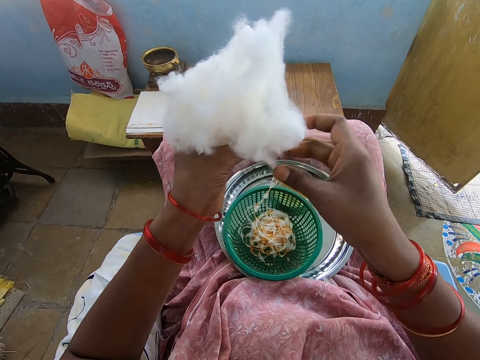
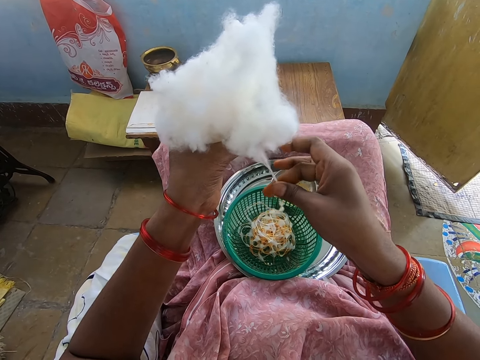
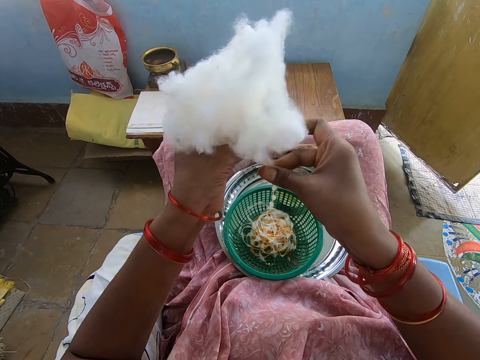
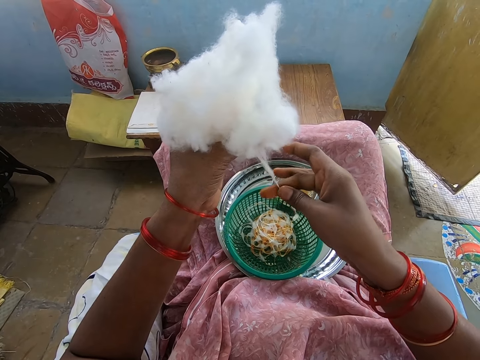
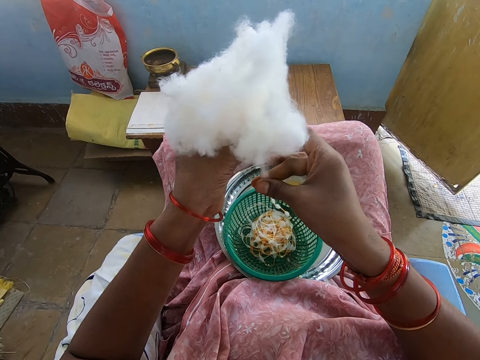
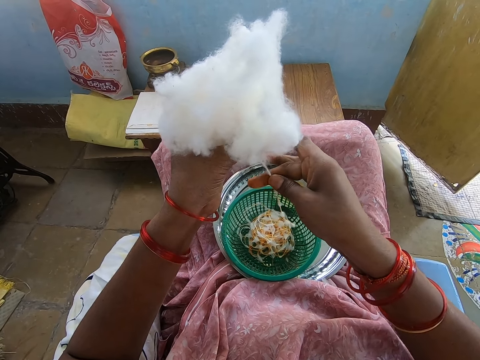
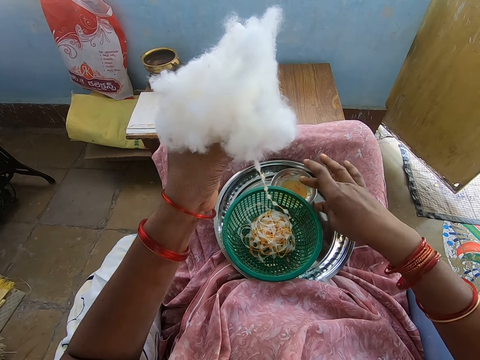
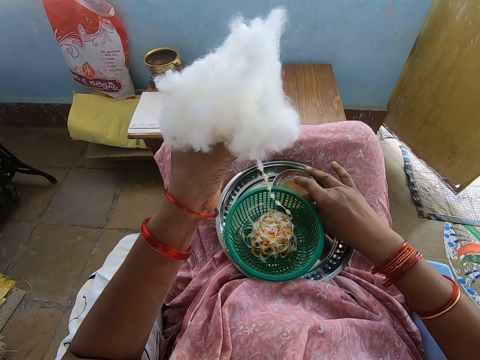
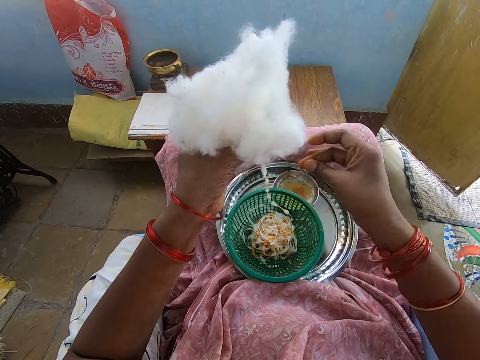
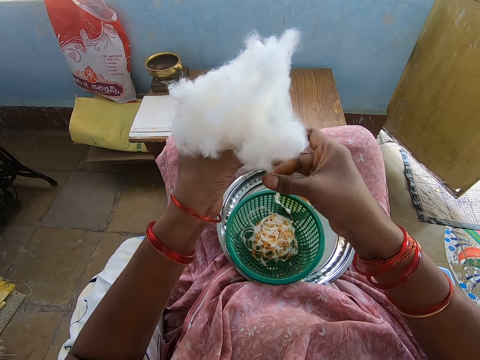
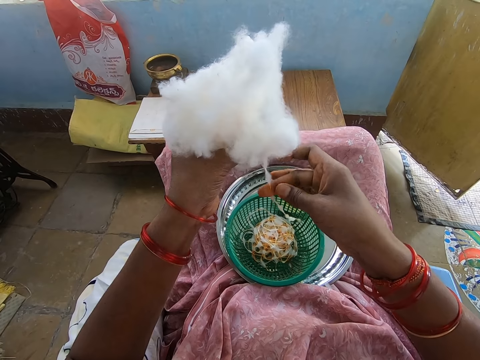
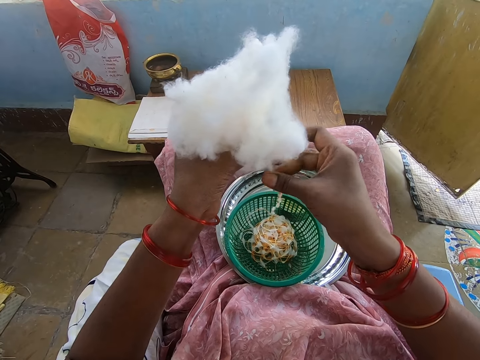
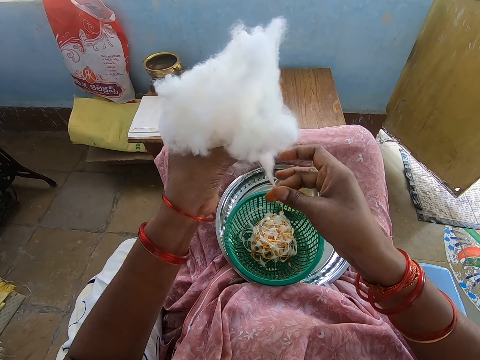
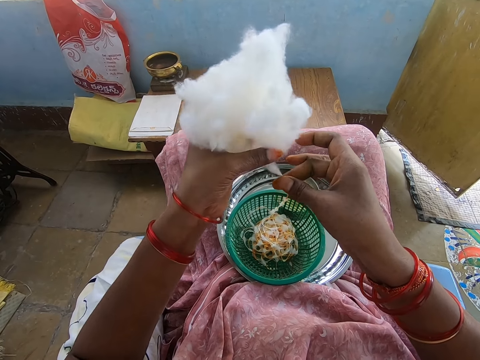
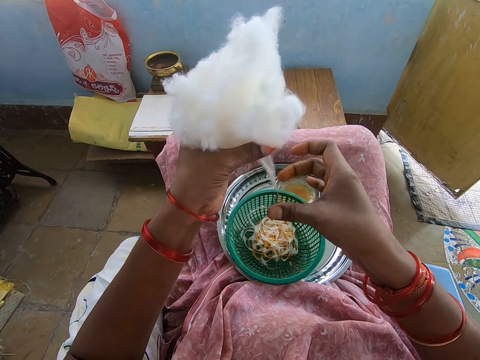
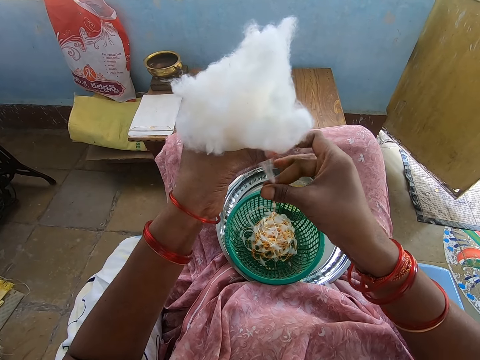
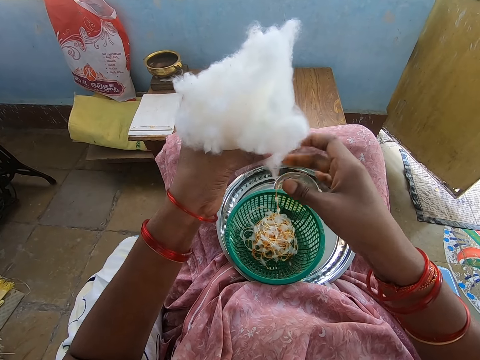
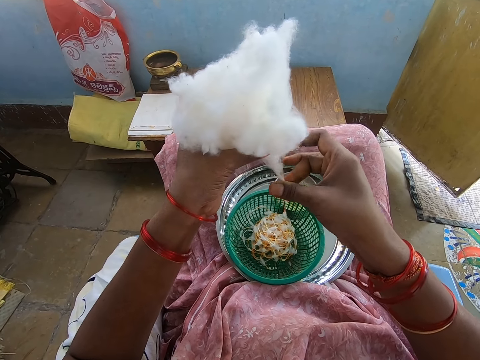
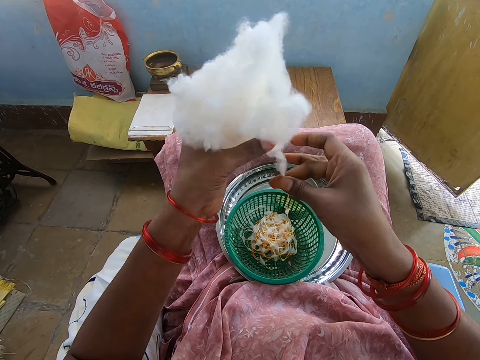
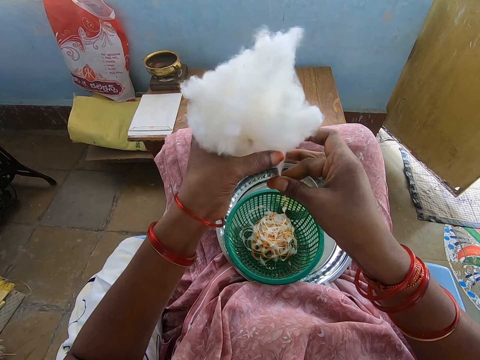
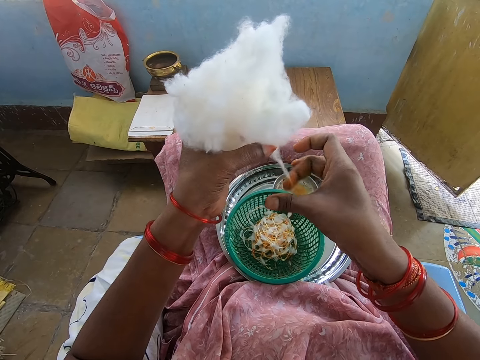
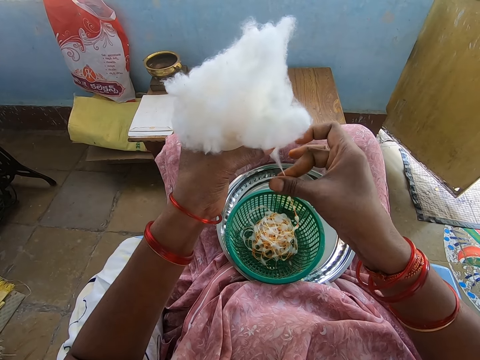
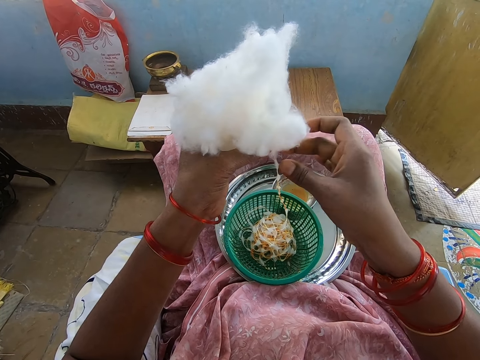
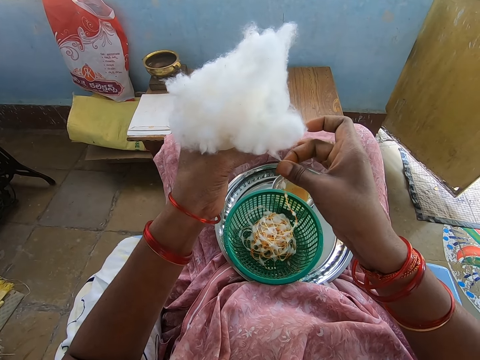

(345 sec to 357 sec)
The camera wearer applies oil on her right hand from a bowl in a tray on her lap. She touches something. She rolls cotton with her right hand from the cotton ball in her left hand.

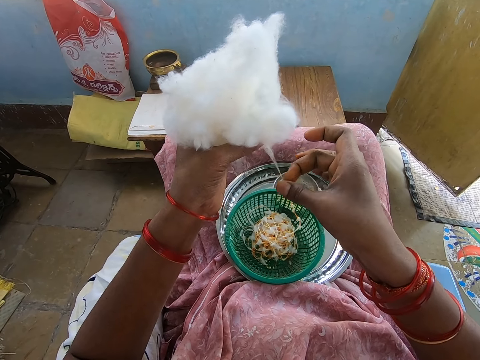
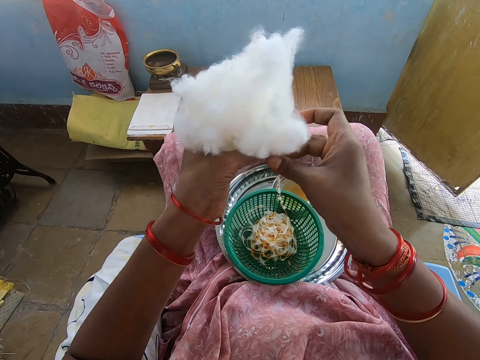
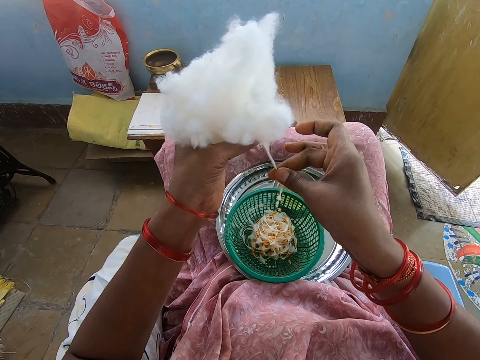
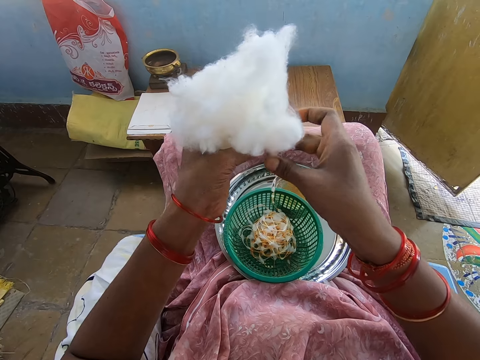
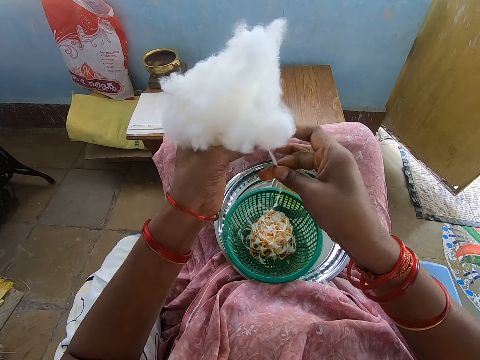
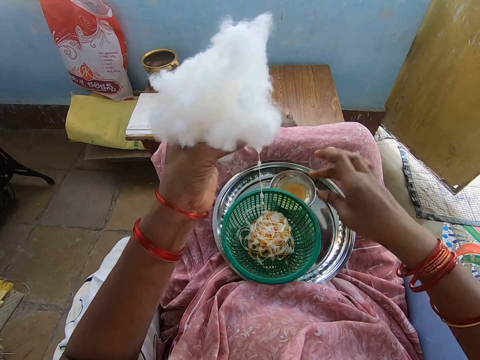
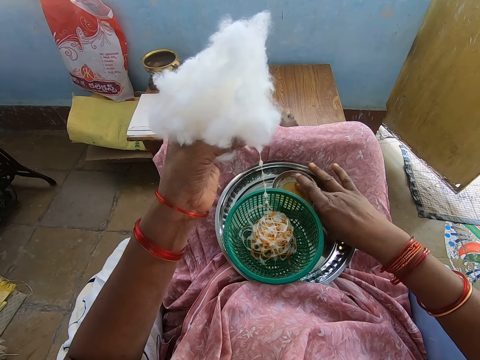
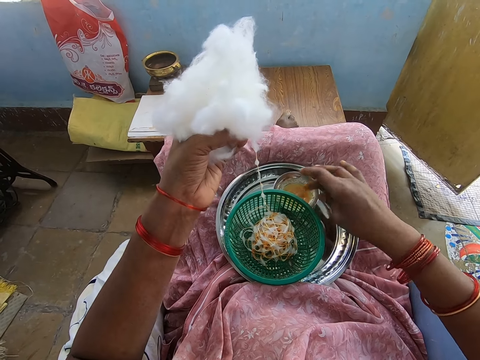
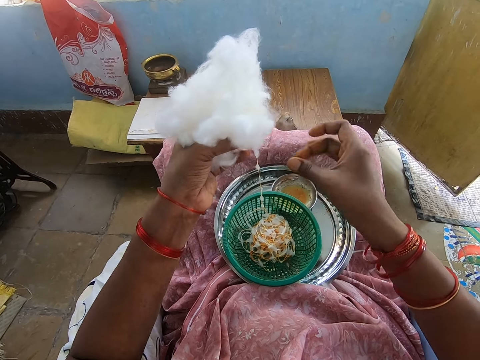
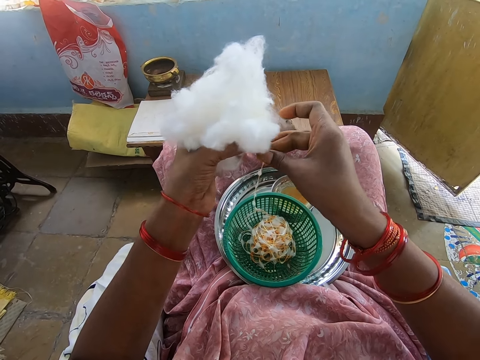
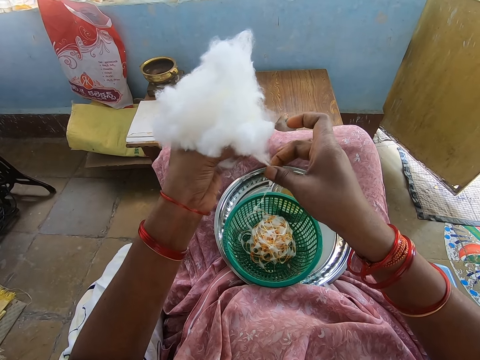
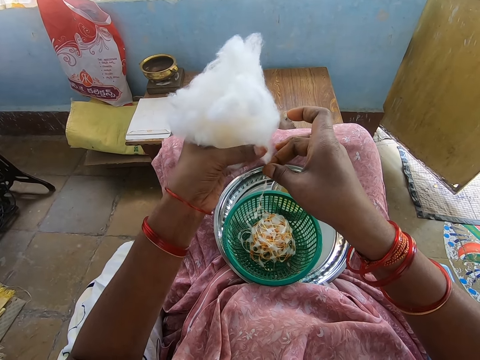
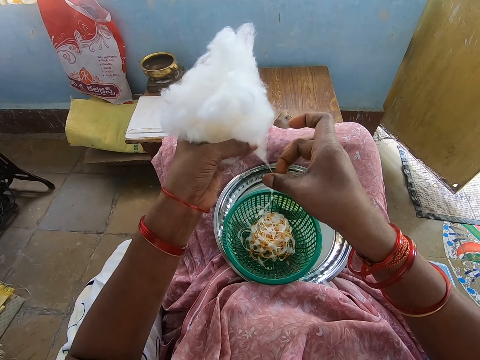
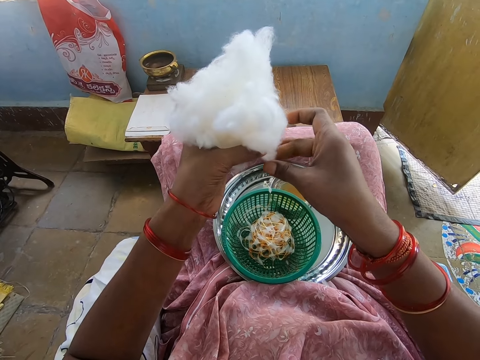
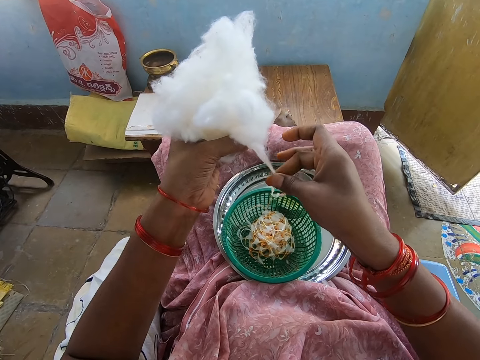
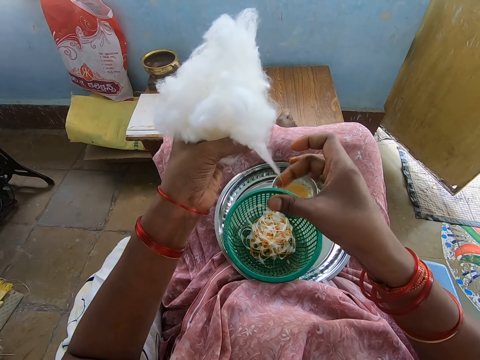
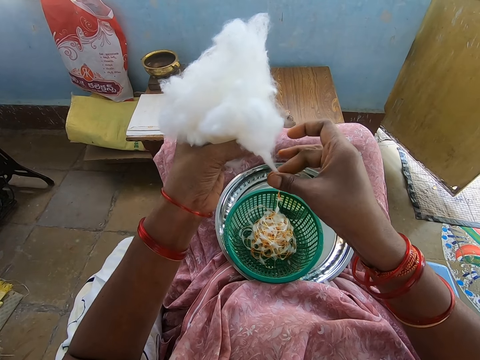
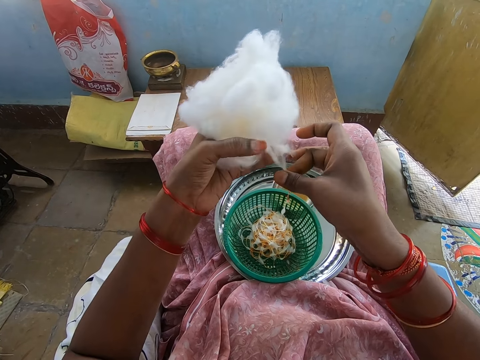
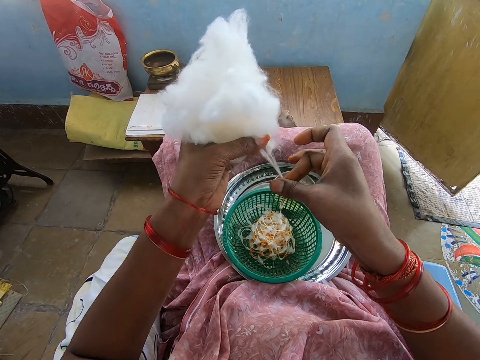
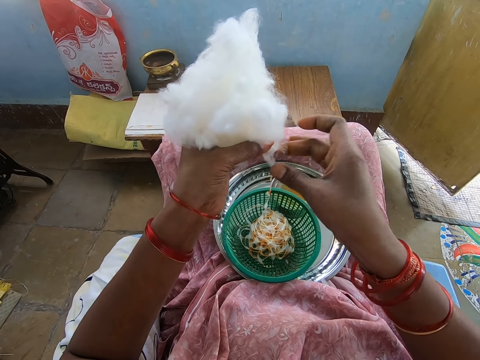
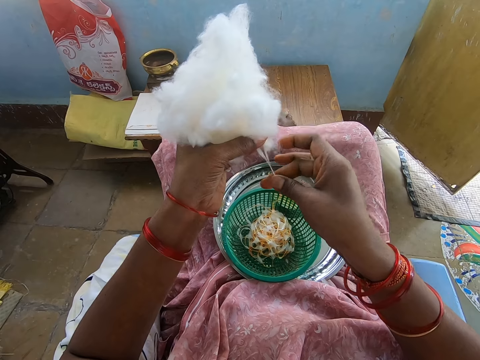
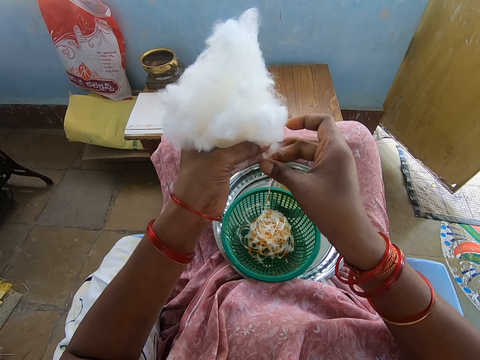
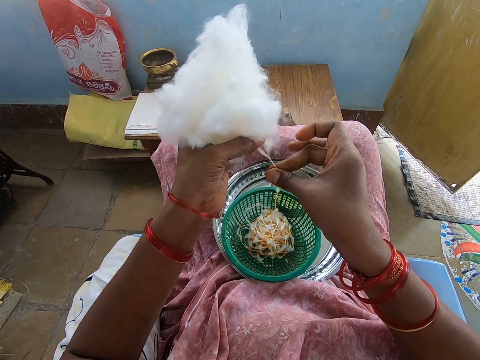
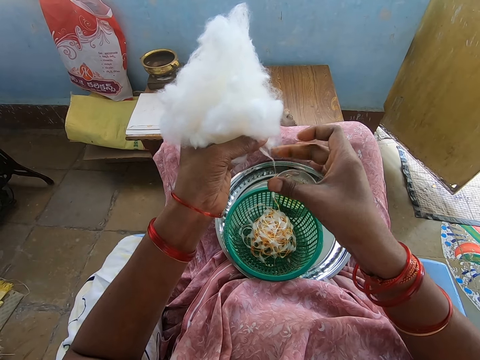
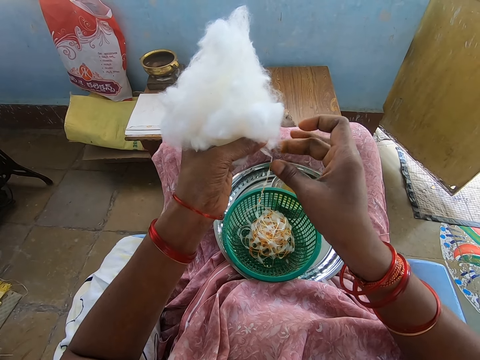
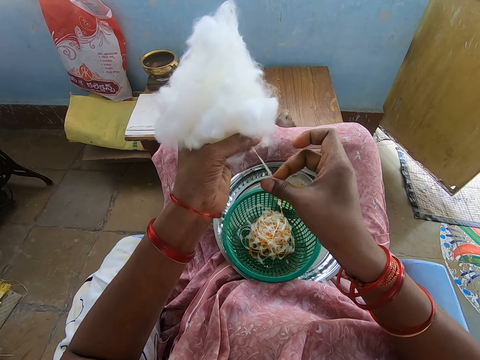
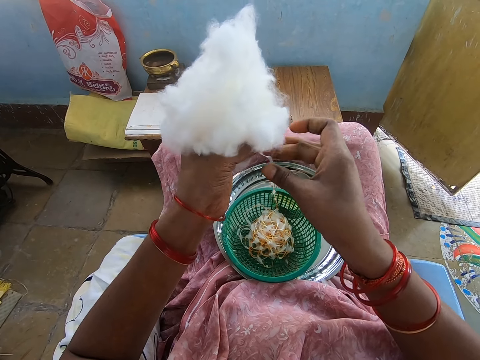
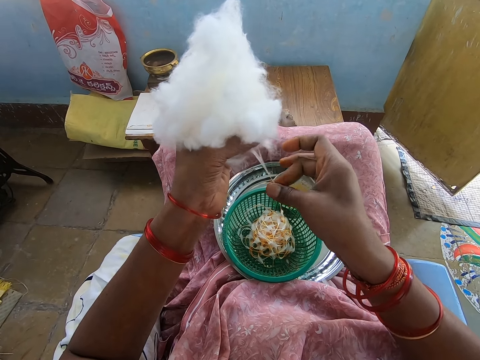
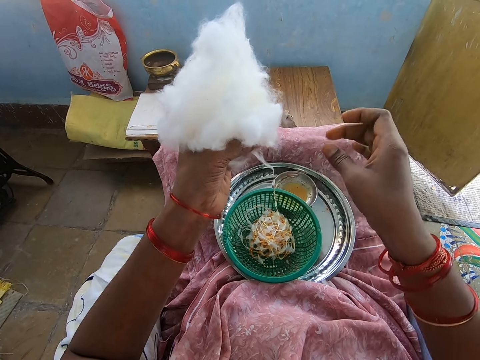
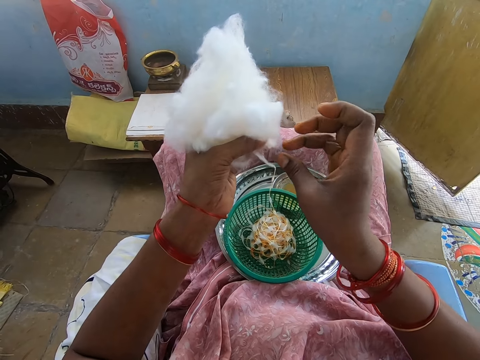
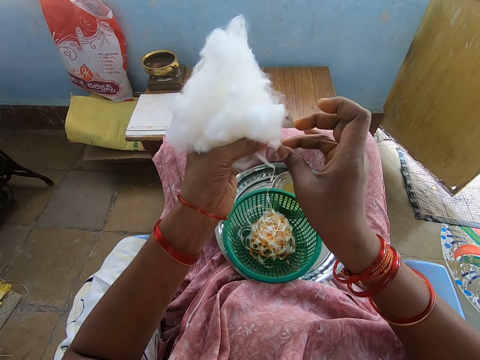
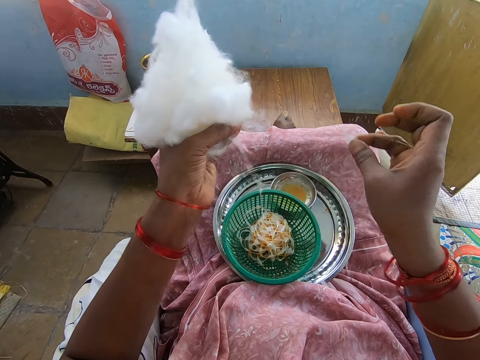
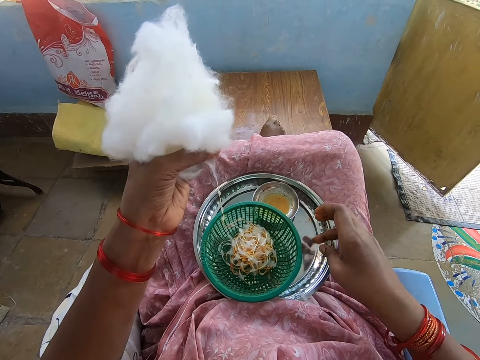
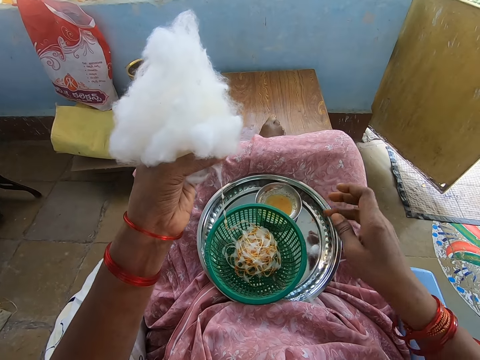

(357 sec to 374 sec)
The camera wearer applies oil on her right hand from a bowl in a tray on her lap. She touches something. She rolls cotton with her right hand from the cotton ball in her left hand. She cuts a piece of cotton with her right hand from the cotton ball in her left hand. She places the piece of cotton on the tray with her right hand.
